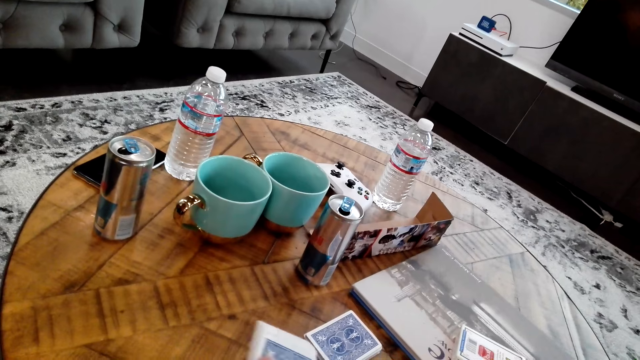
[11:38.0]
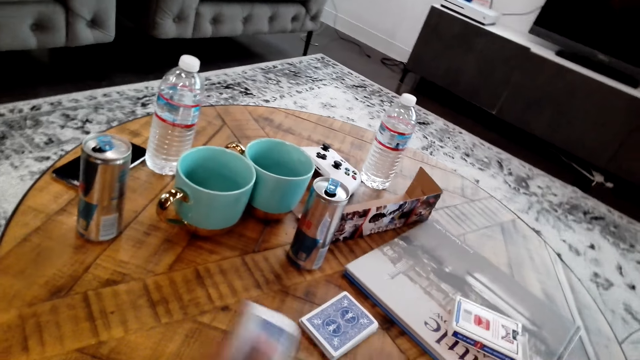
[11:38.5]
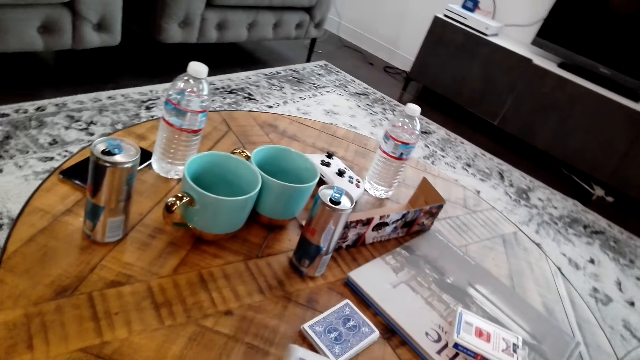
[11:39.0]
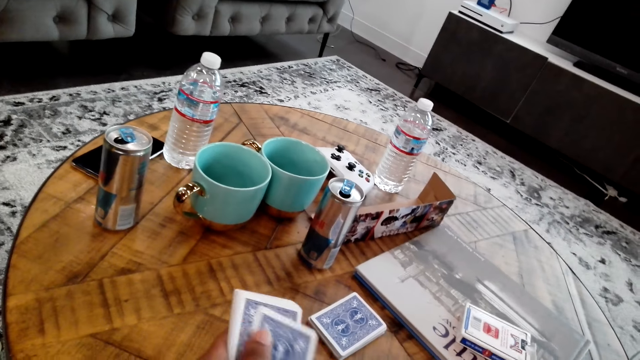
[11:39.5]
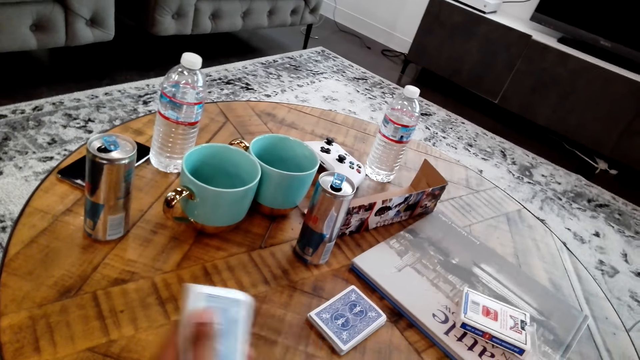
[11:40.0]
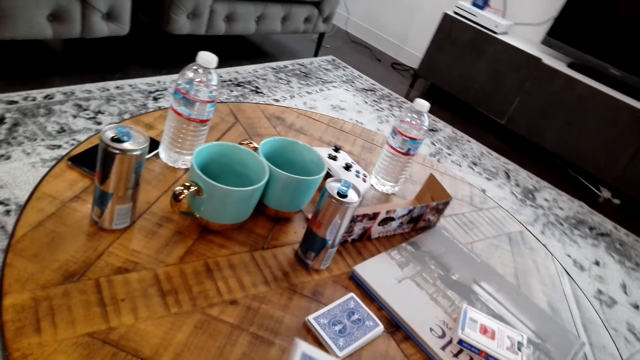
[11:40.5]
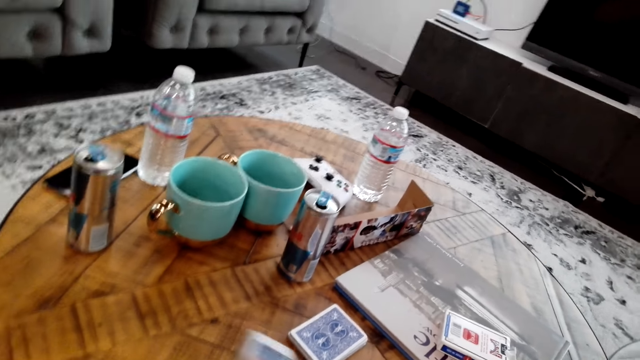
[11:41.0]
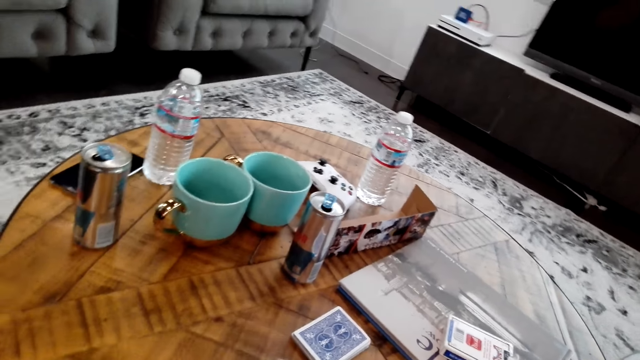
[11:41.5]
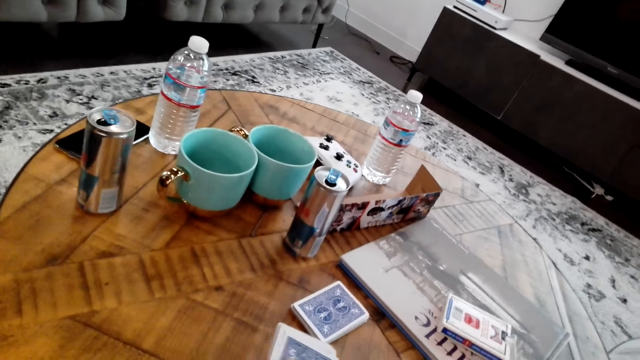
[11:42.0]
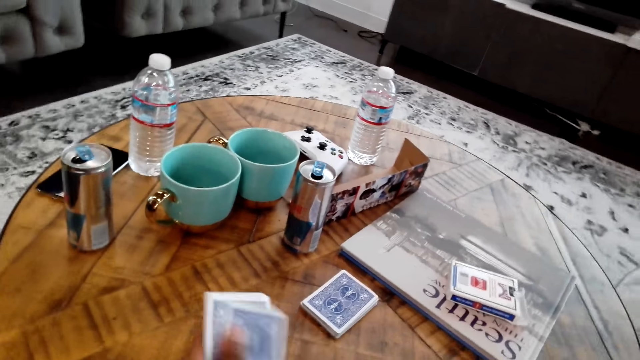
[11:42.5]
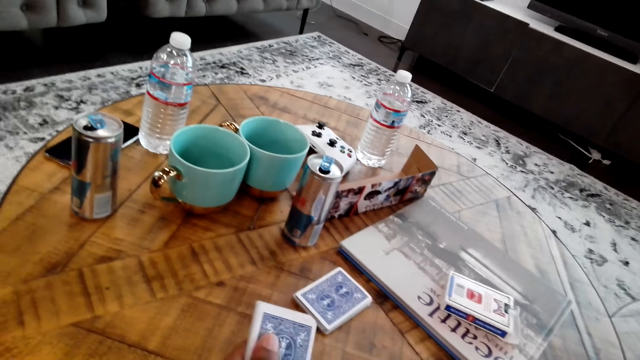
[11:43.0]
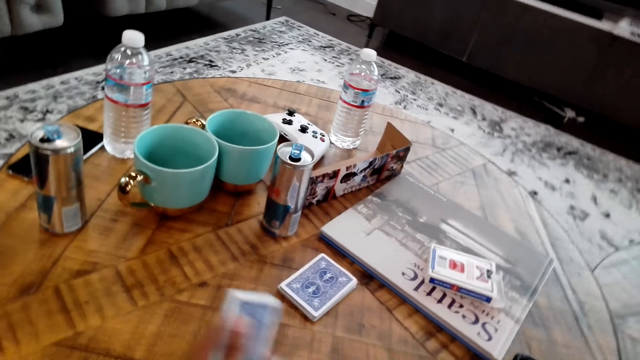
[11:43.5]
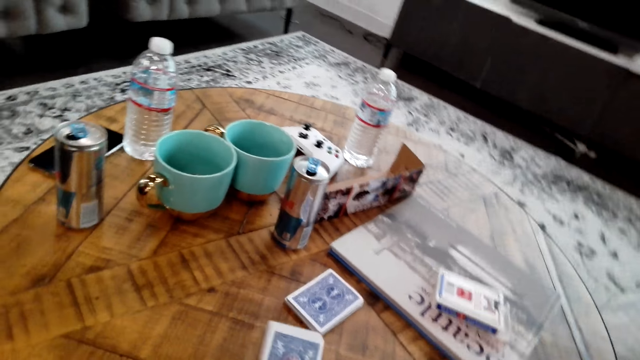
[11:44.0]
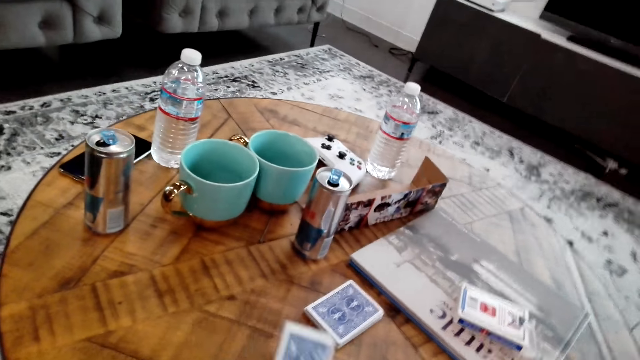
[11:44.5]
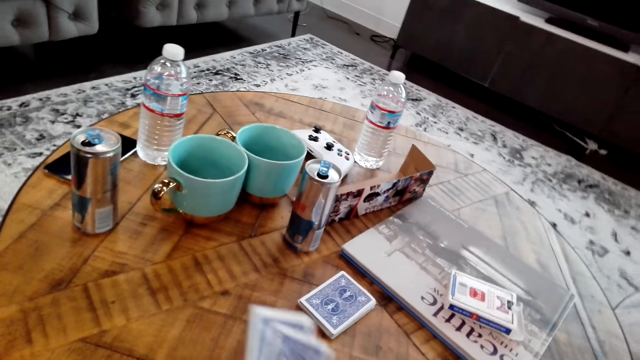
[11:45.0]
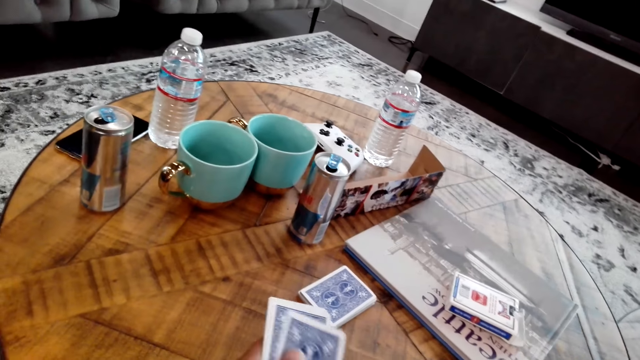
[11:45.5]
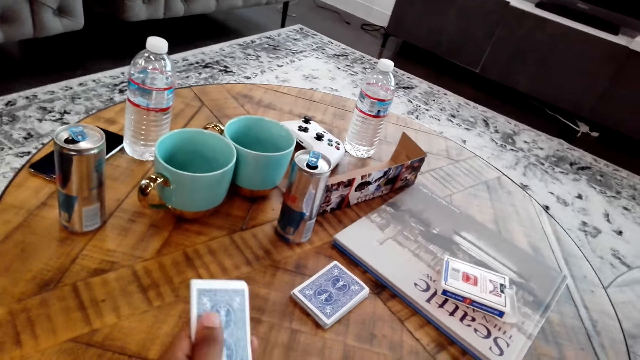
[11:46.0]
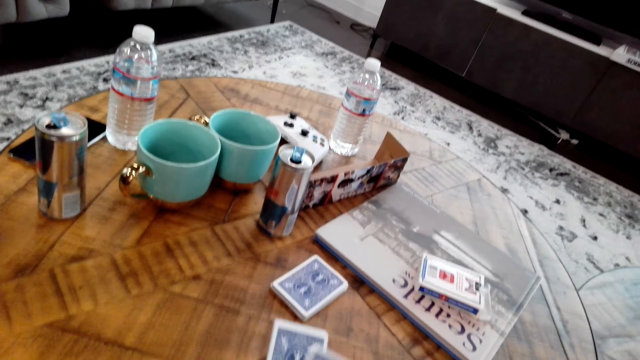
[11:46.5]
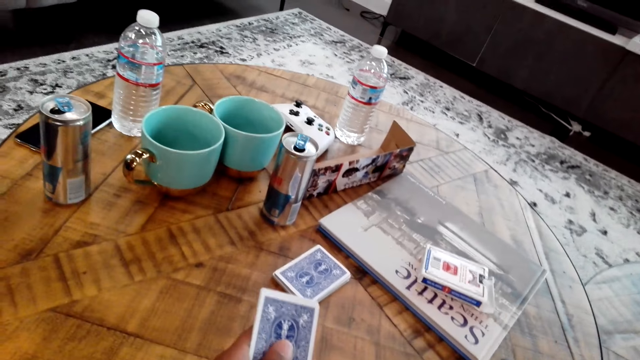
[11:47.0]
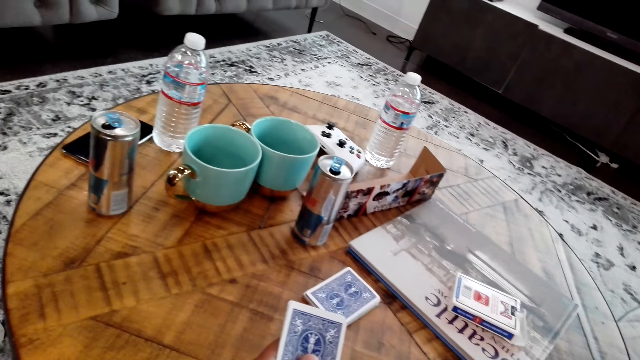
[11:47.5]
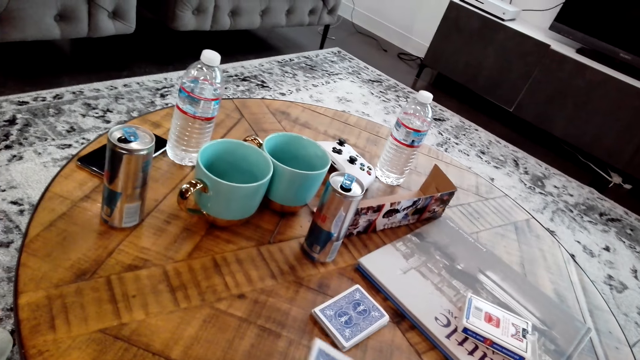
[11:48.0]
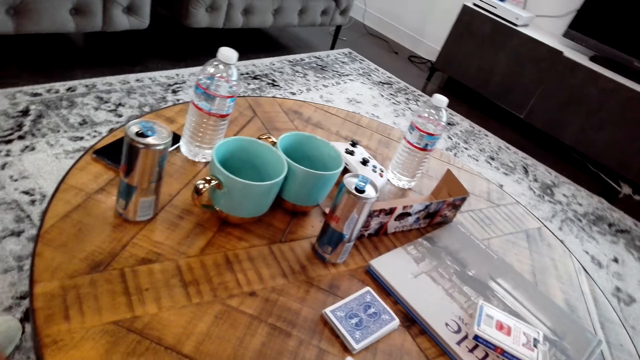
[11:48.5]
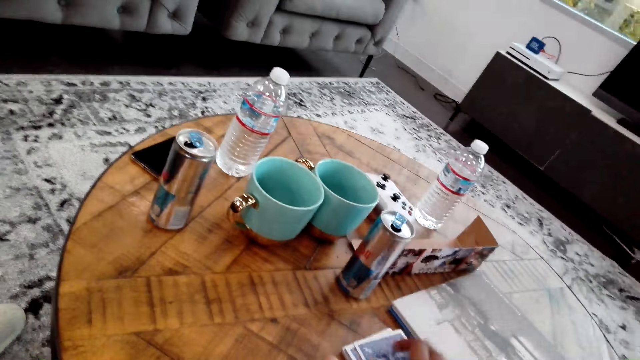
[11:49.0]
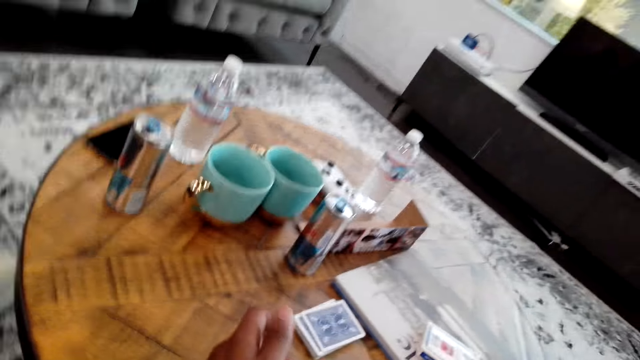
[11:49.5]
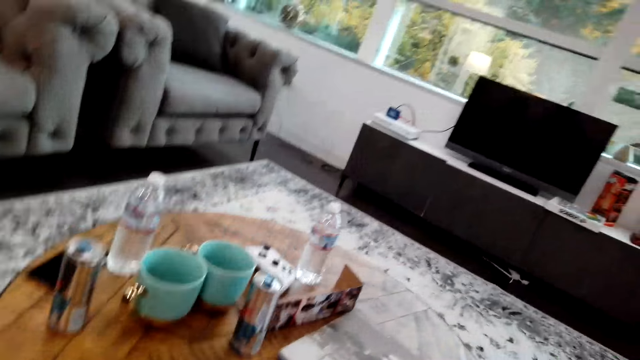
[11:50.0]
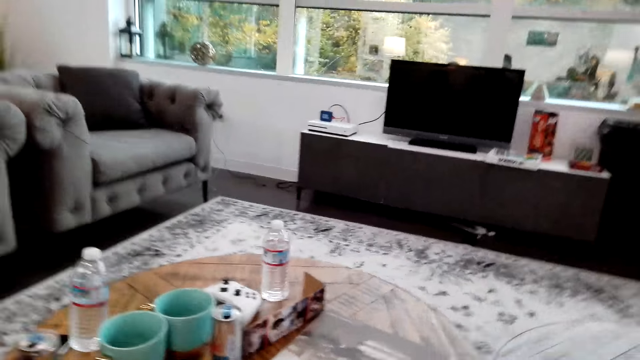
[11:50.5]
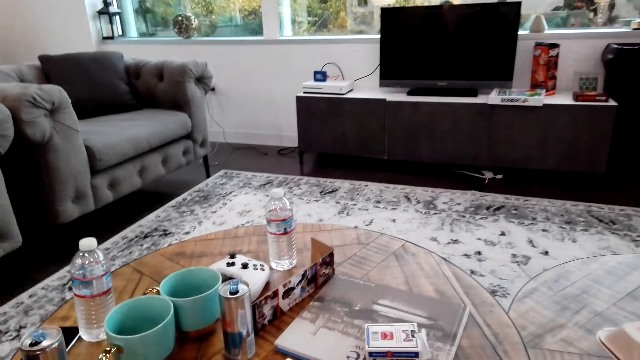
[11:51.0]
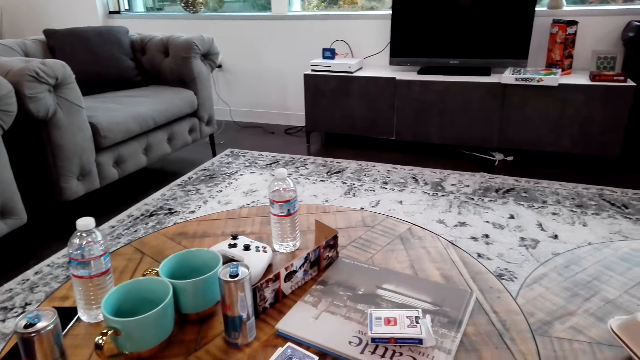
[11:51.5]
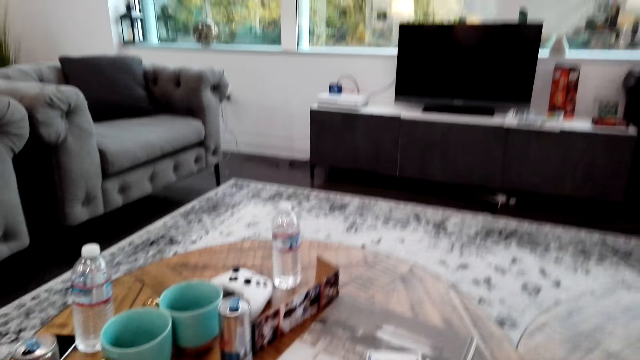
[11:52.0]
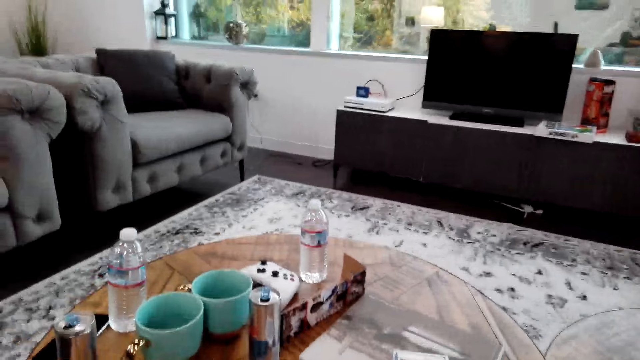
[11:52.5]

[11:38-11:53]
The camera wearer plays cards with a person. The person moves his hands. The camera wearer places the cards on the table. They move the head.

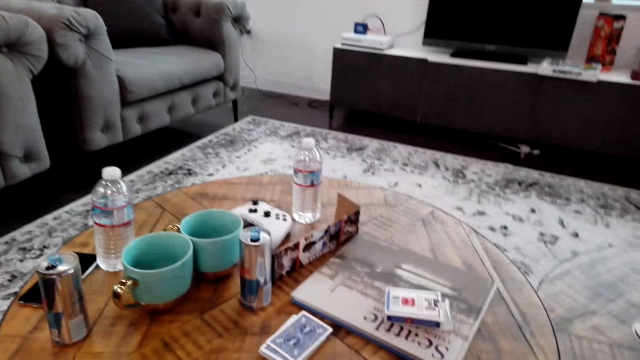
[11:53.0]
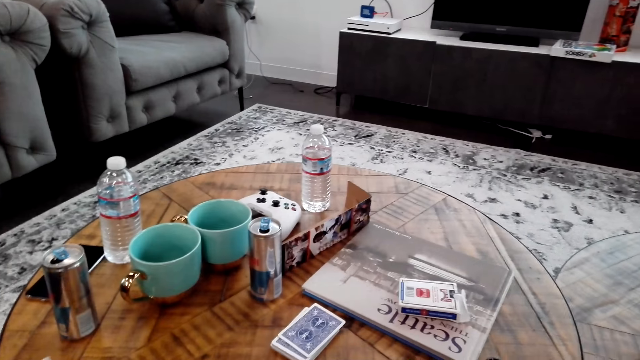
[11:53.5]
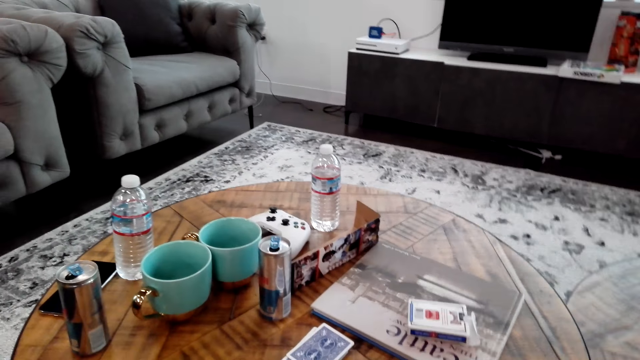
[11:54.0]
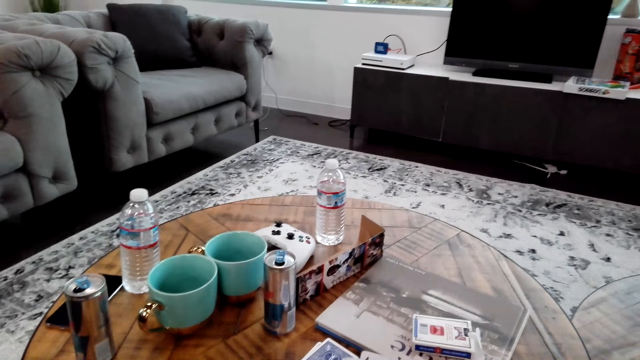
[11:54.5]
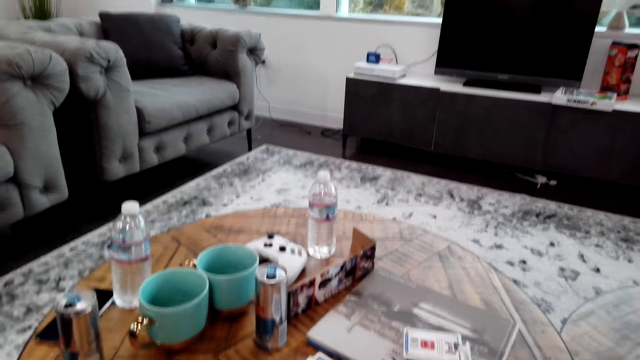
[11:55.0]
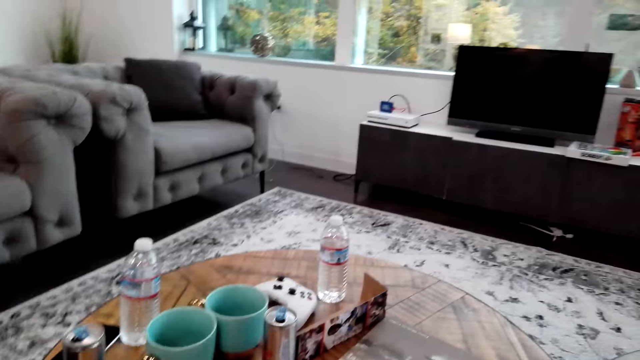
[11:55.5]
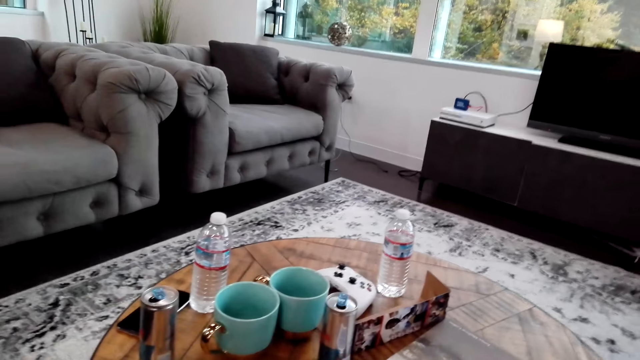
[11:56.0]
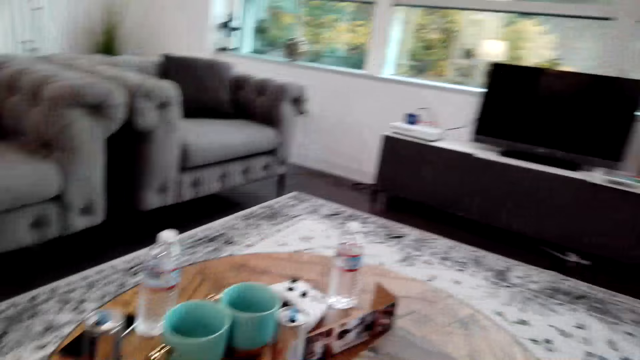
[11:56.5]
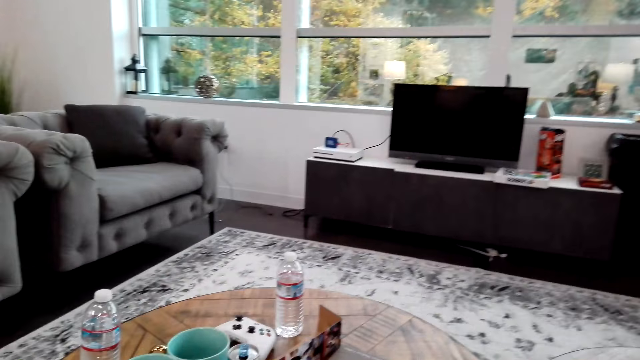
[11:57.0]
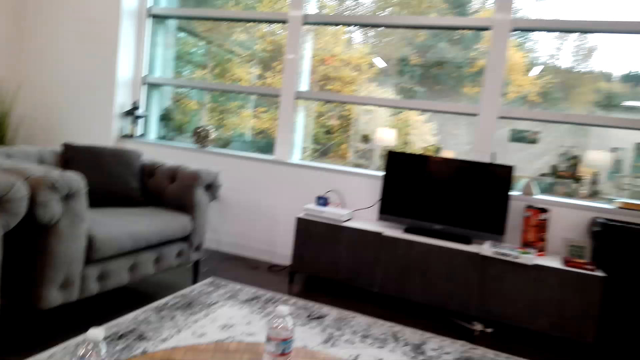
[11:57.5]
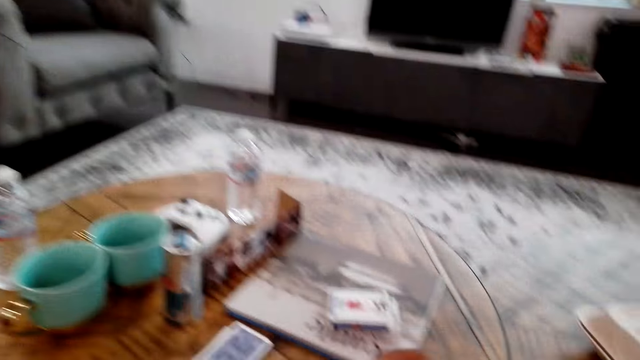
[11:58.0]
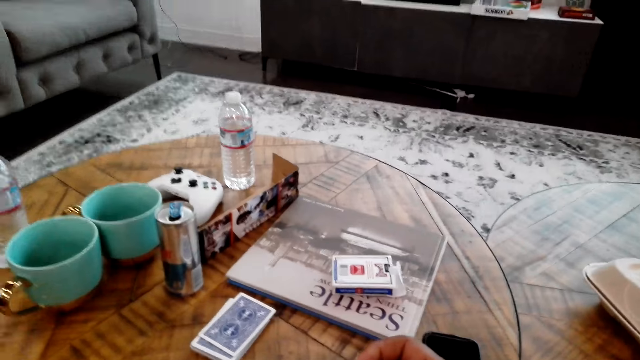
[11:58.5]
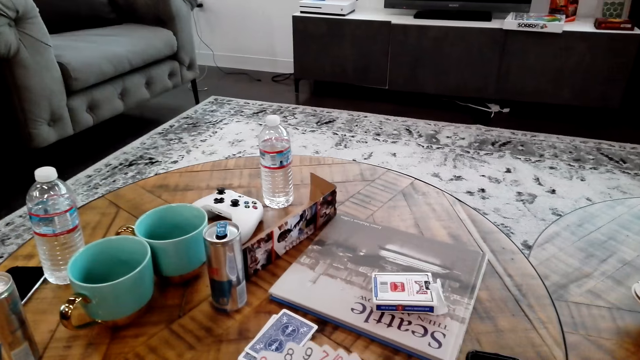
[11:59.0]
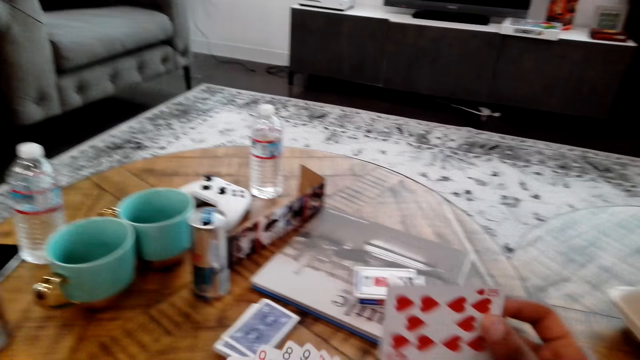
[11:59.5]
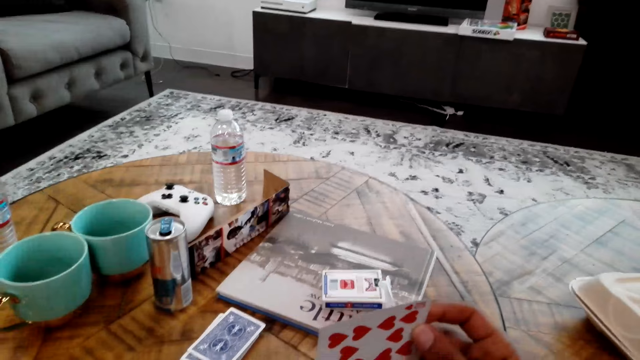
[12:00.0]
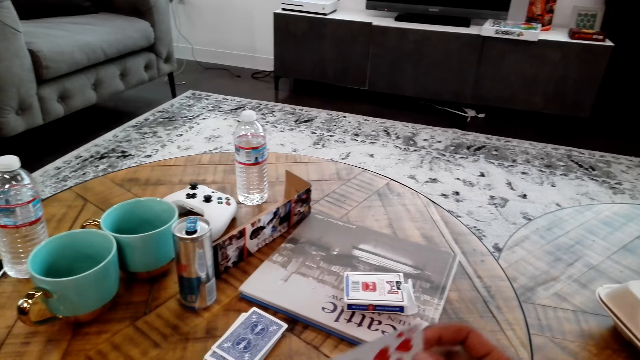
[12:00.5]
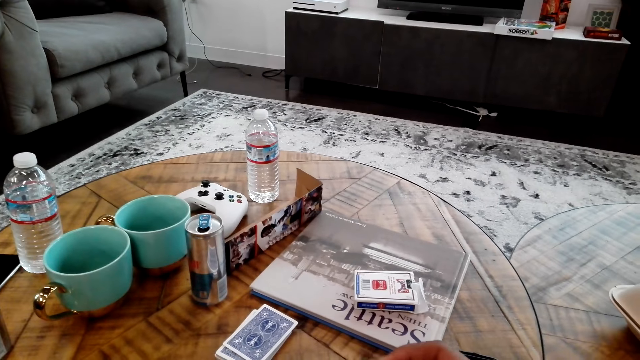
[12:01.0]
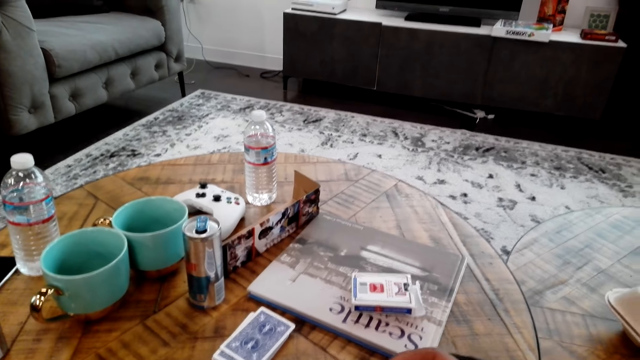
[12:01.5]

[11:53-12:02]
The camera wearer moves a card.
